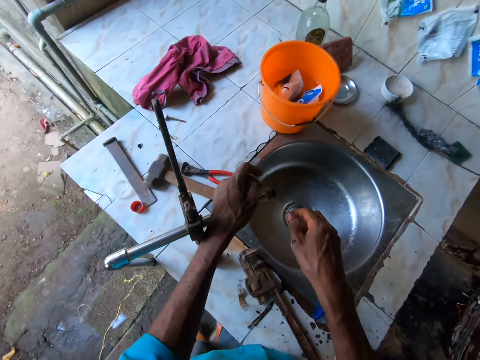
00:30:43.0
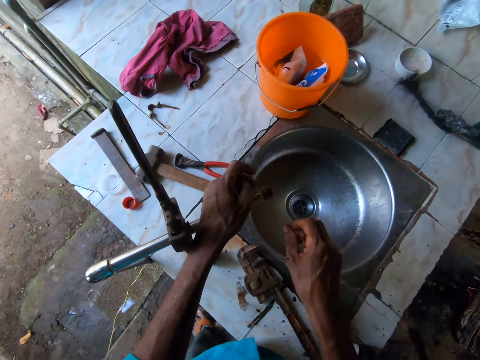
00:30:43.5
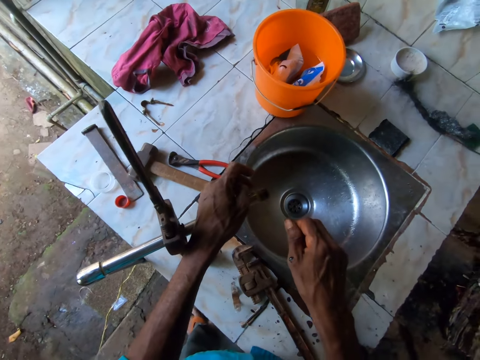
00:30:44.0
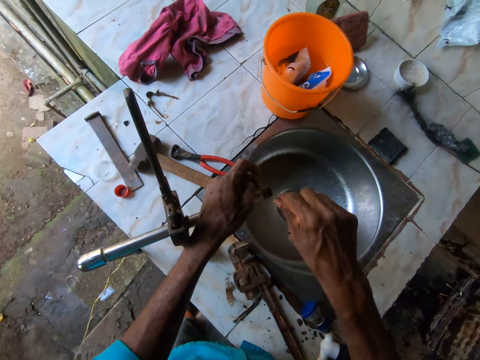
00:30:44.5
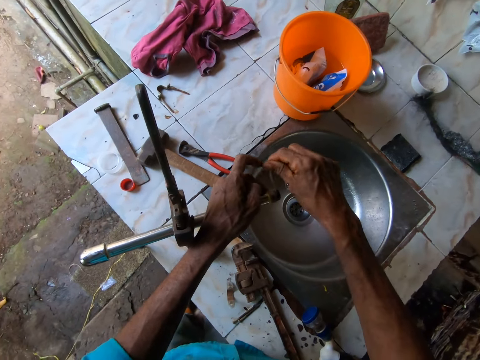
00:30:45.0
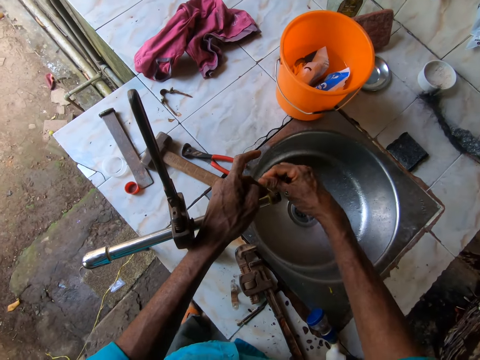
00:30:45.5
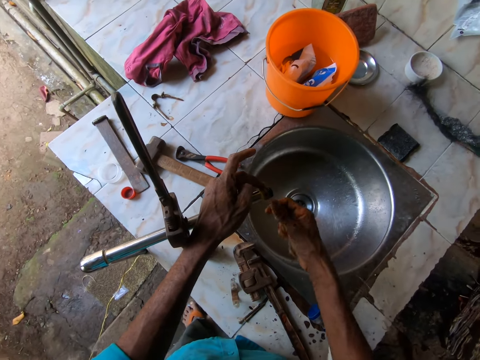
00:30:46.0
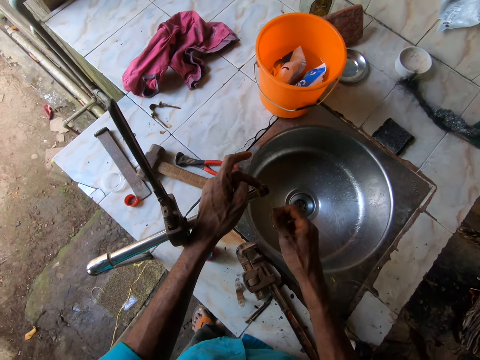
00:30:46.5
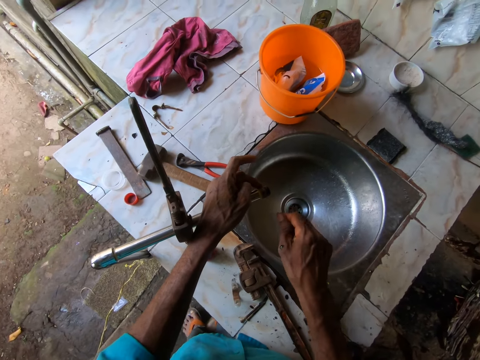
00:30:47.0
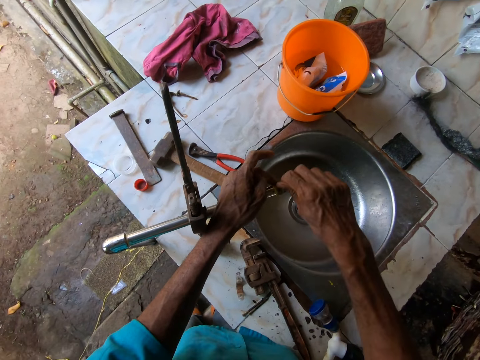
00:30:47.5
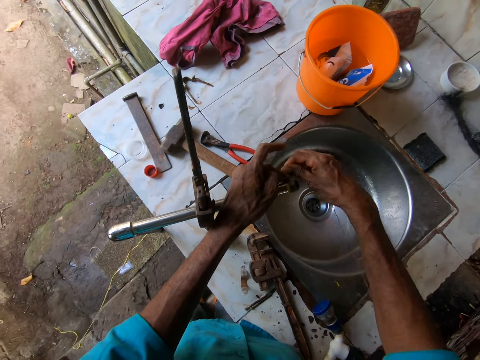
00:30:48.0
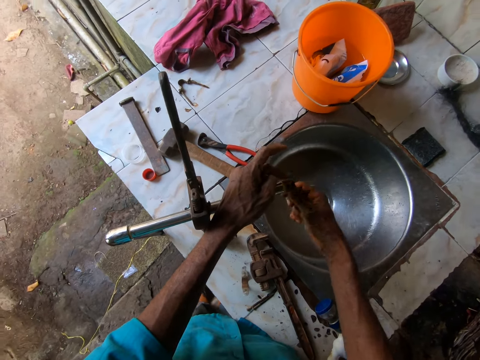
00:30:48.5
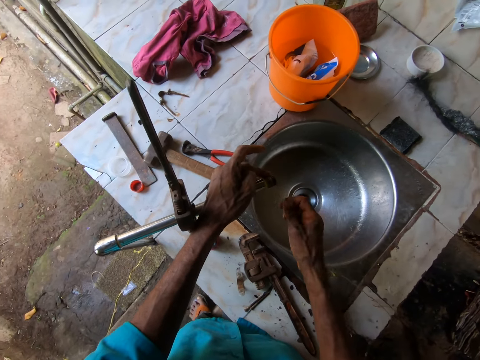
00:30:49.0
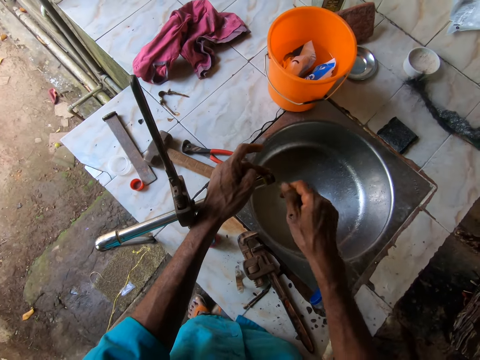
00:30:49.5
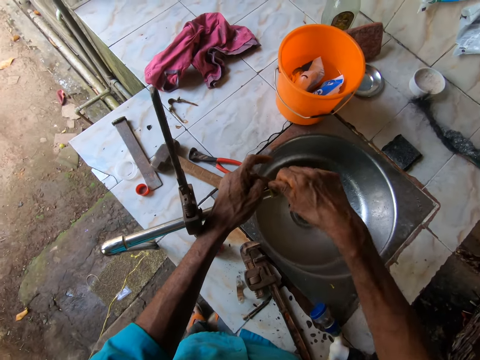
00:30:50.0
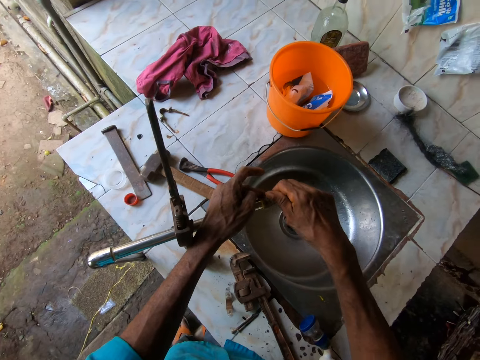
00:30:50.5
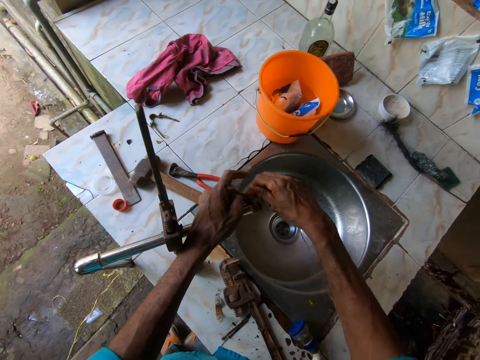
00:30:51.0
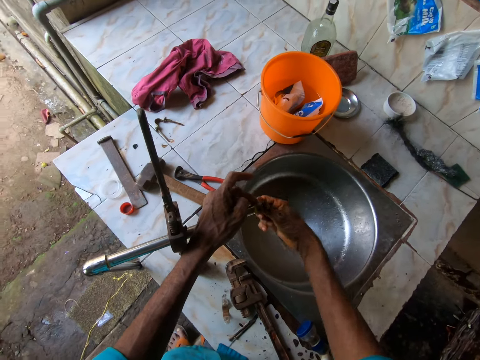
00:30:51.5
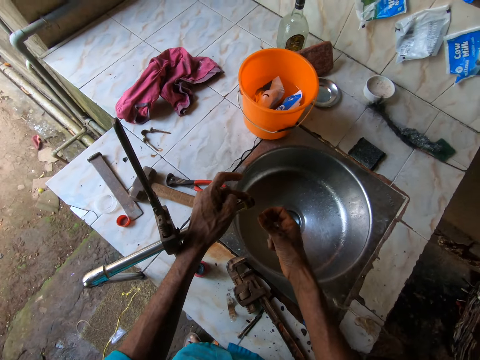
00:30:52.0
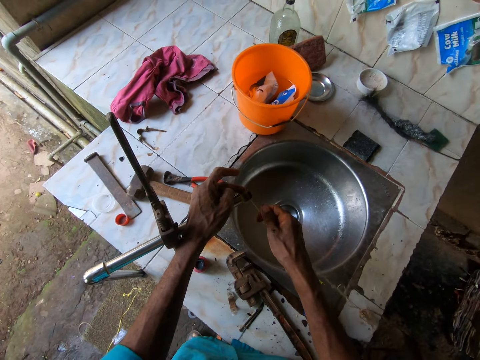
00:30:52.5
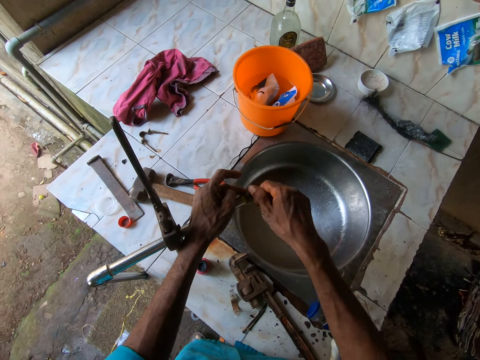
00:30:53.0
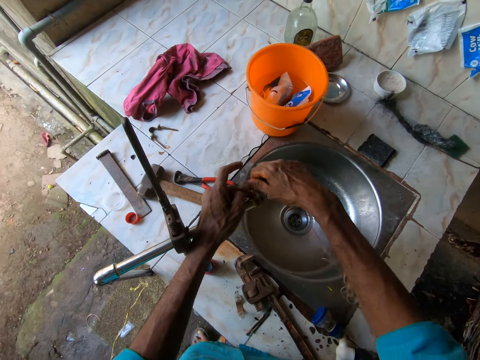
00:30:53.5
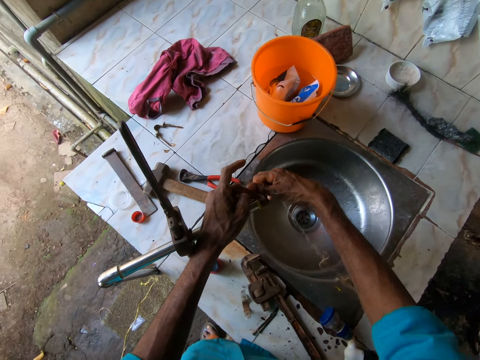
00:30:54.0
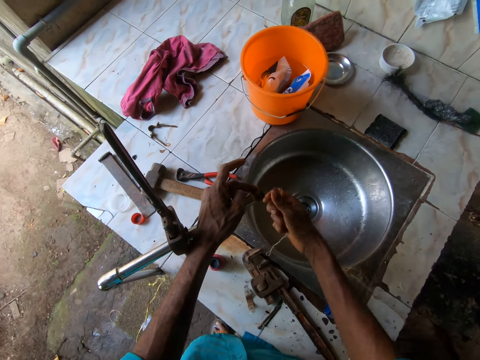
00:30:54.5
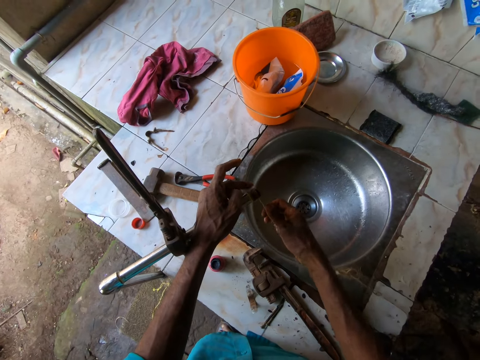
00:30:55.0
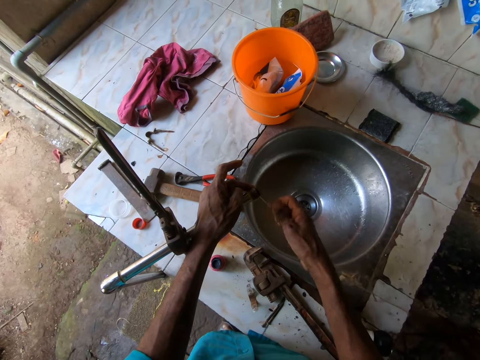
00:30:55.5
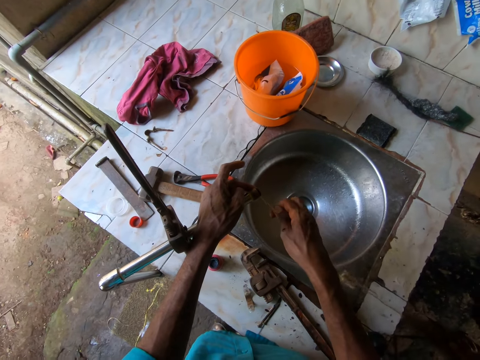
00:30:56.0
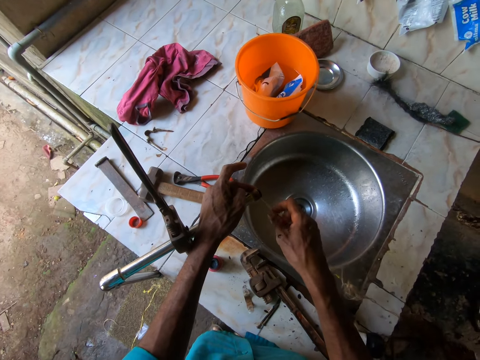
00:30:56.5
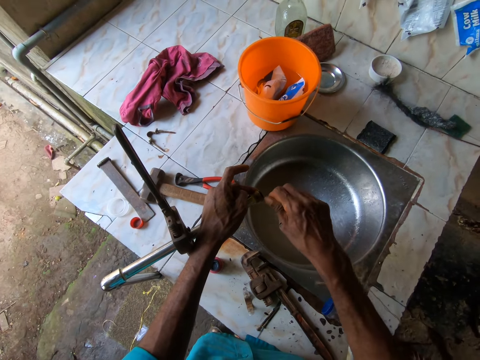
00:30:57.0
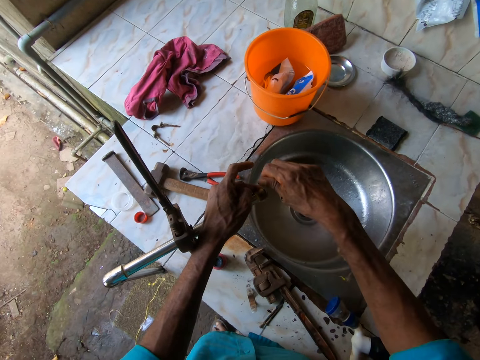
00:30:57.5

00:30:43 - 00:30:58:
The camera wearer straightens the thread. They tie the thread on the tap.

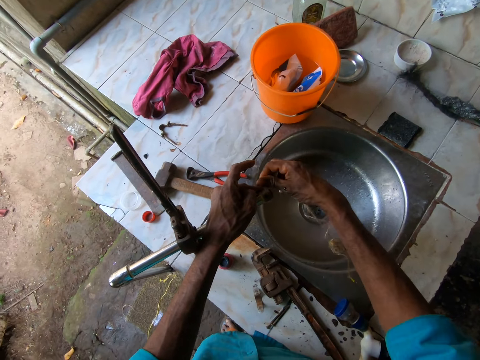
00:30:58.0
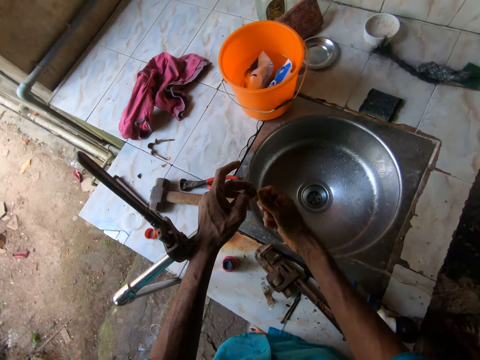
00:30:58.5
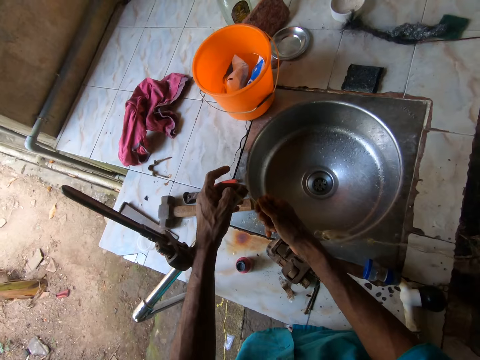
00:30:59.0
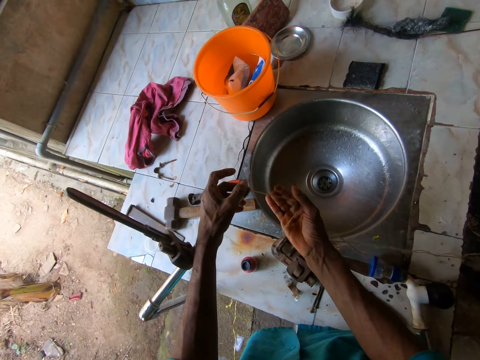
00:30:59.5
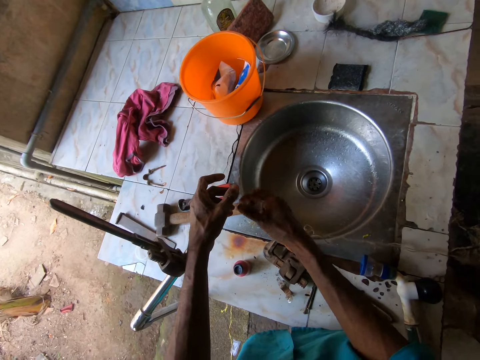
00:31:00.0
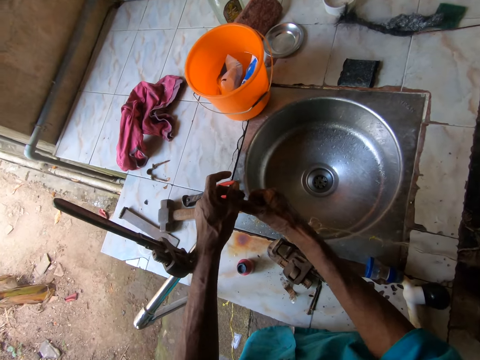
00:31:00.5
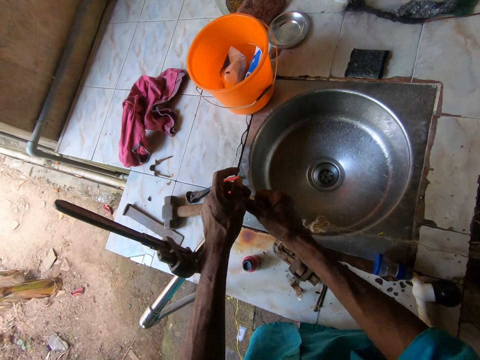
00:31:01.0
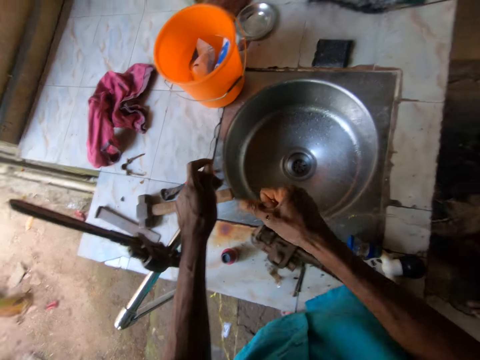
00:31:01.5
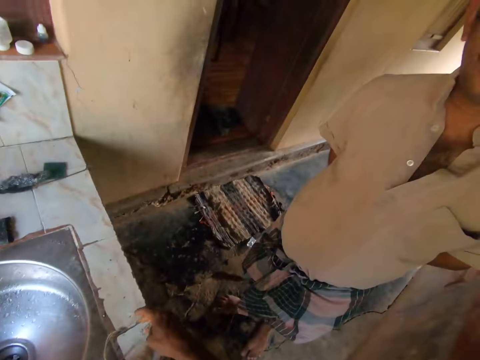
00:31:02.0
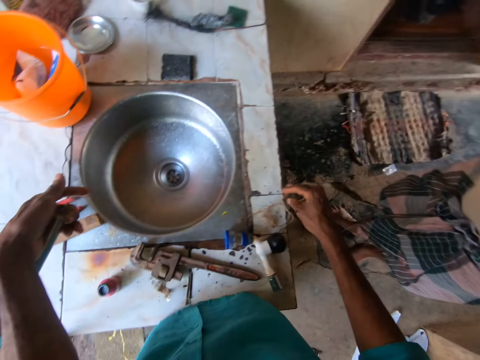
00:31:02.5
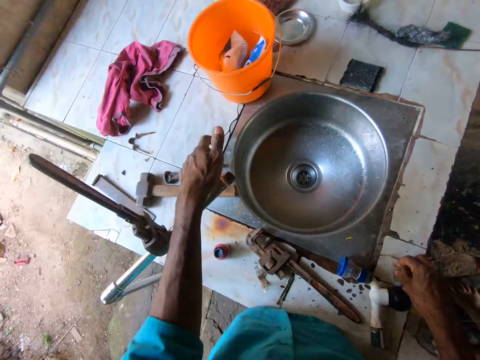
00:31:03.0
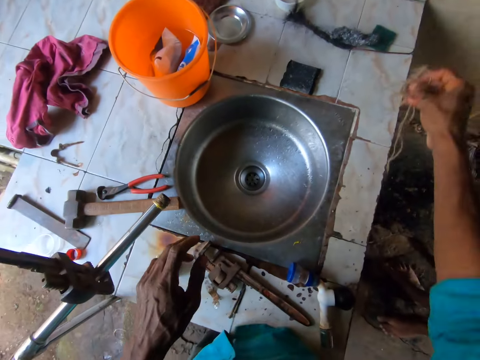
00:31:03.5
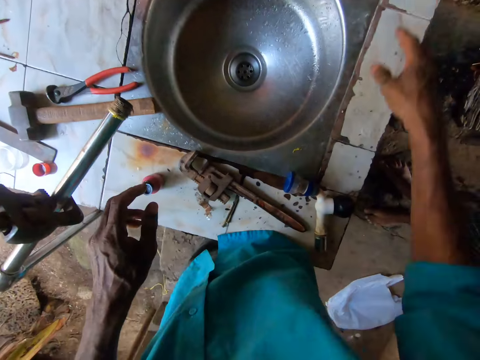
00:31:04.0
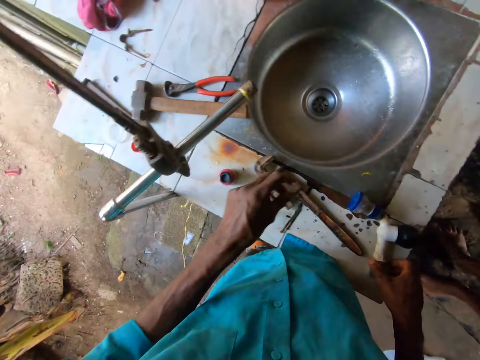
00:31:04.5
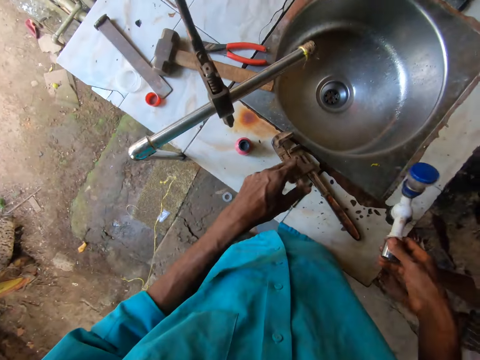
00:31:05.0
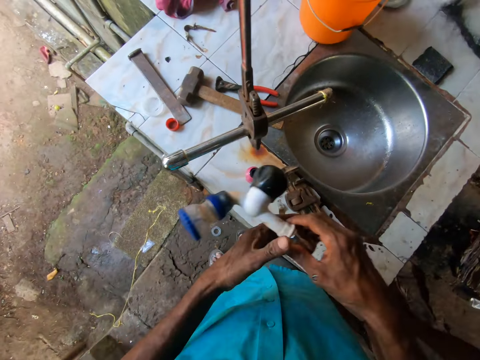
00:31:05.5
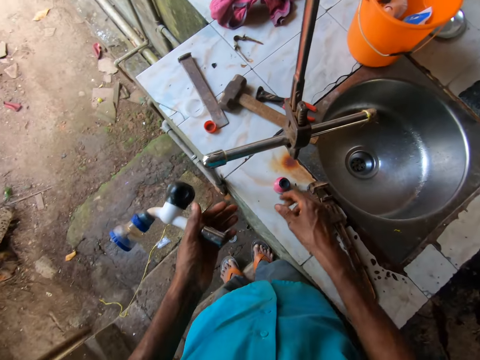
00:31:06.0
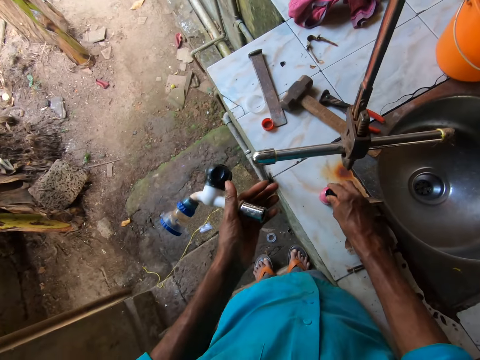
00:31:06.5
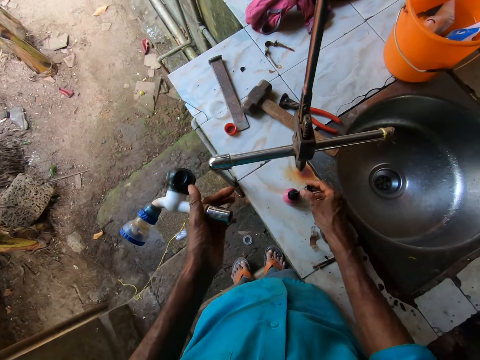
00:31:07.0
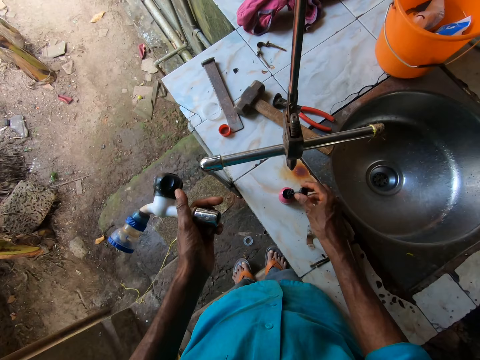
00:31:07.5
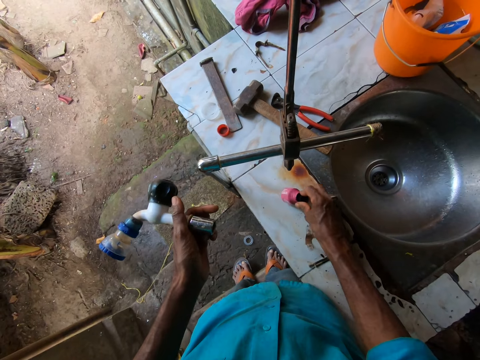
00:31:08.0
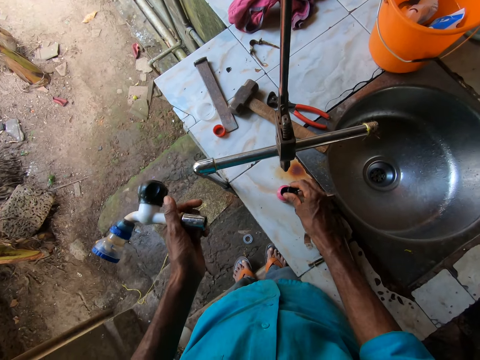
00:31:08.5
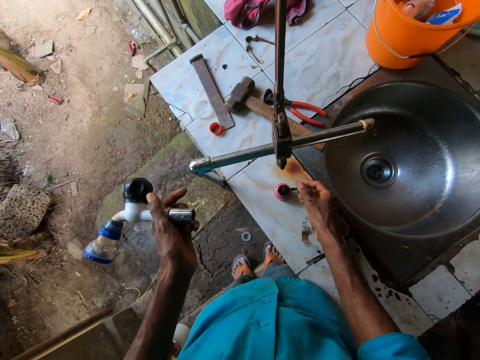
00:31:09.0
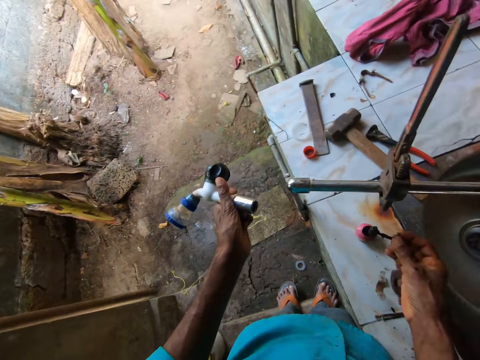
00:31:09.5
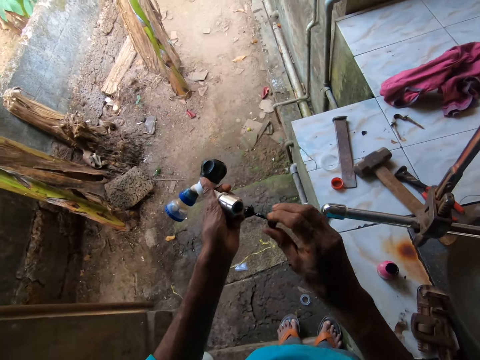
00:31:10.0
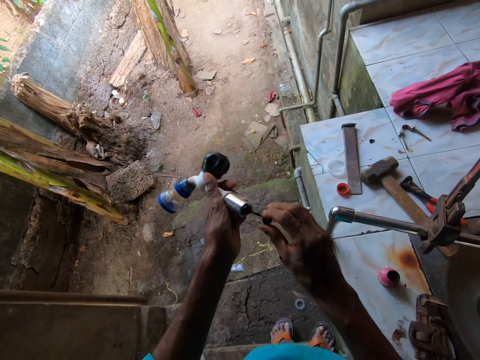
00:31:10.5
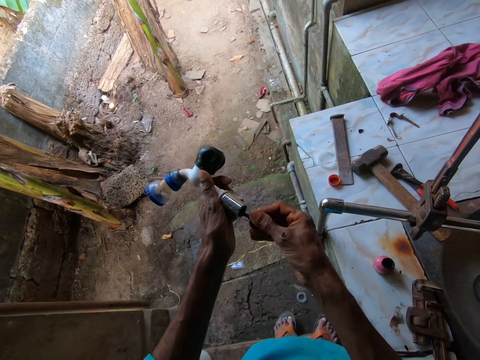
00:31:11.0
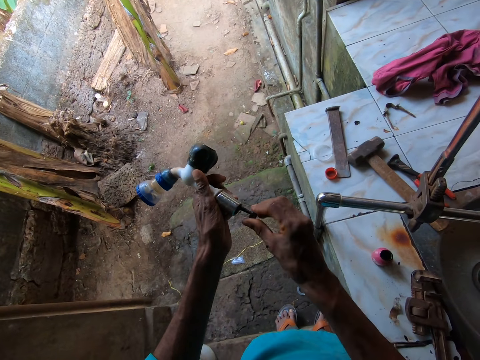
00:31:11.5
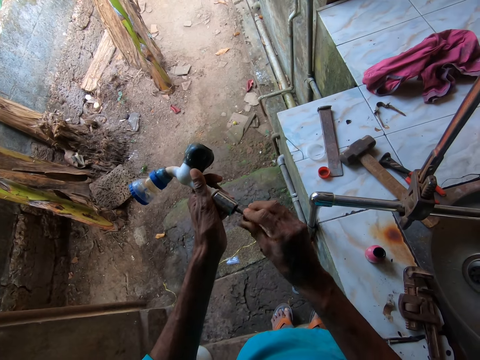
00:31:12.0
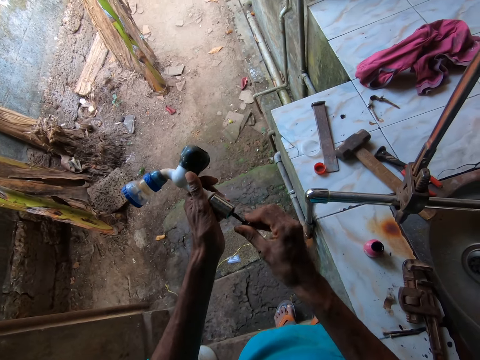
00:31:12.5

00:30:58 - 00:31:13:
The camera wearer cuts the thread with his right hand. He talks to a person. He puts the thread down. He picks up the faucet from the sink top with his right hand. He opens the bottle of glue with his right hand. He picks up something. He applies glue to the faucet tip with his right hand.
